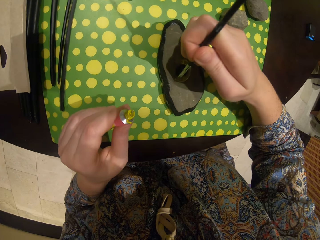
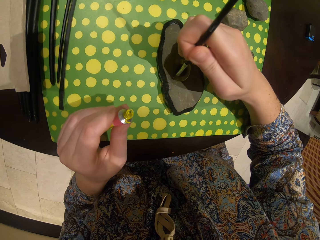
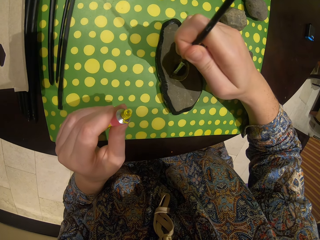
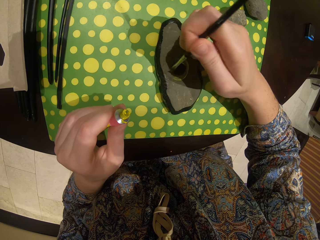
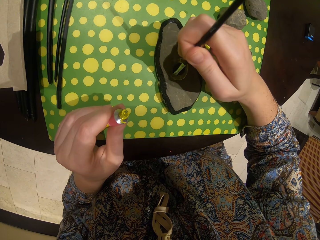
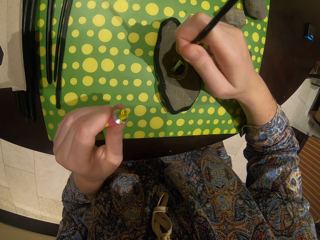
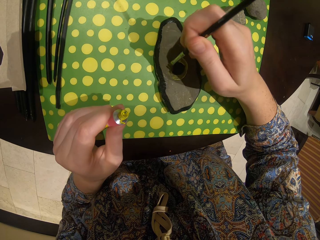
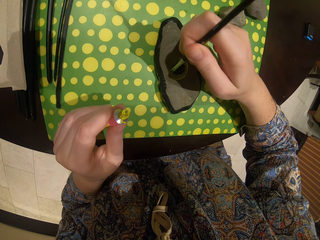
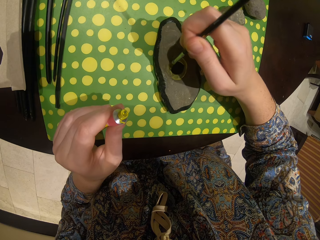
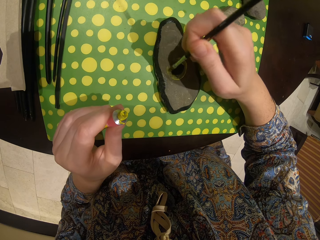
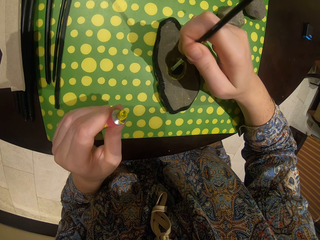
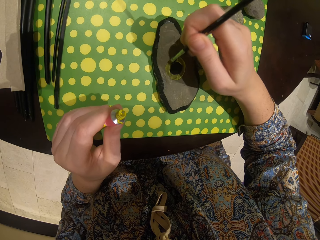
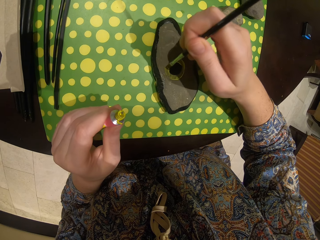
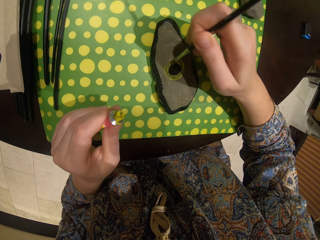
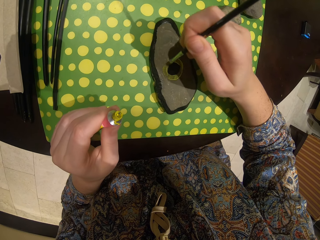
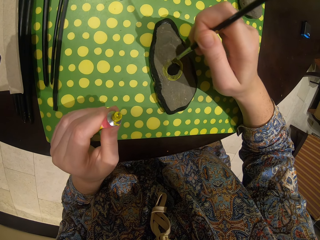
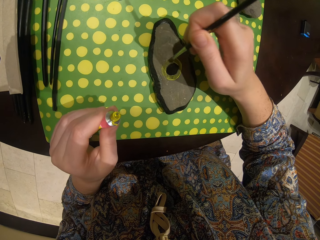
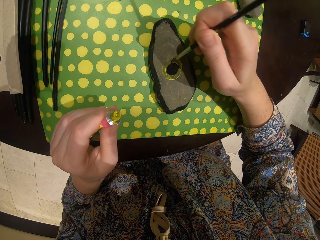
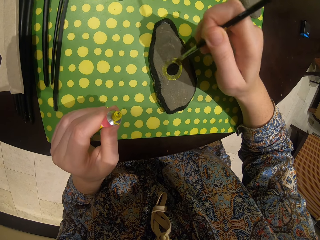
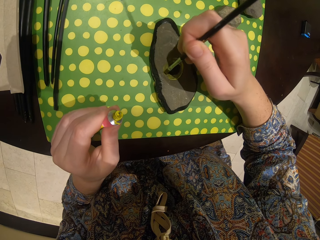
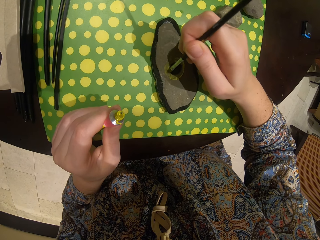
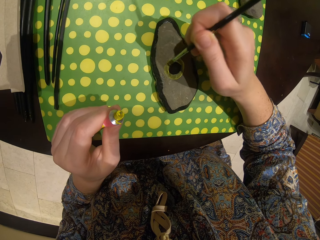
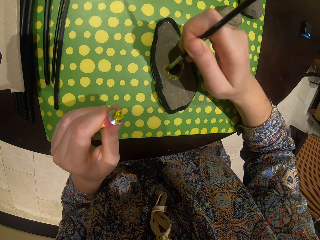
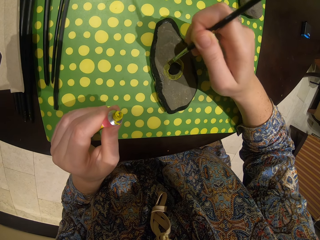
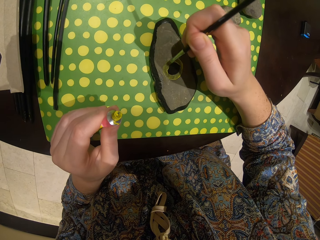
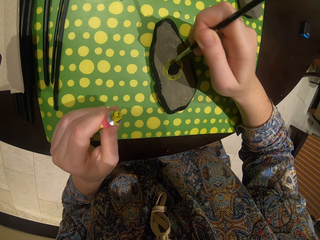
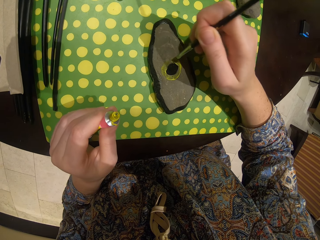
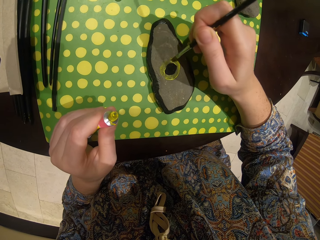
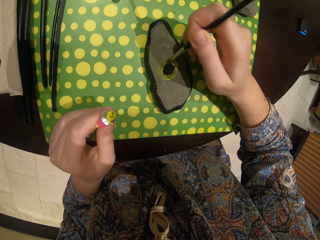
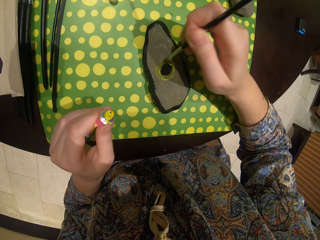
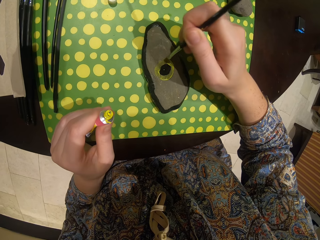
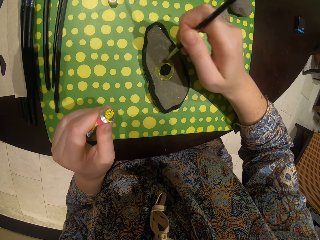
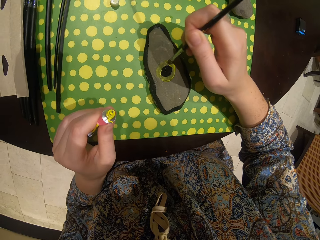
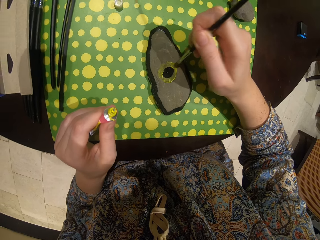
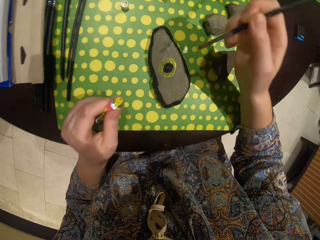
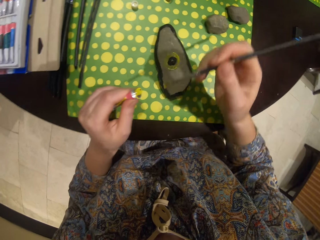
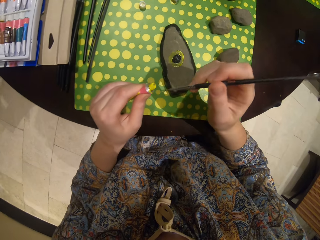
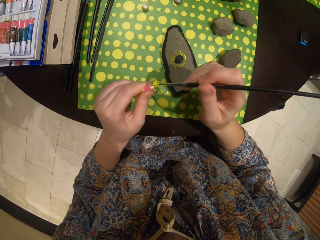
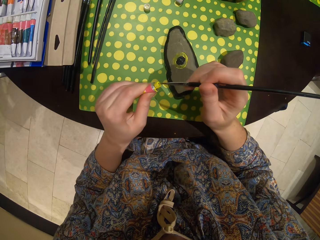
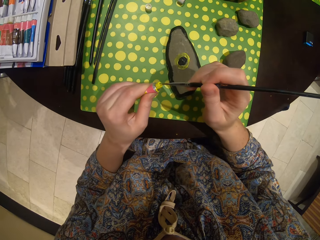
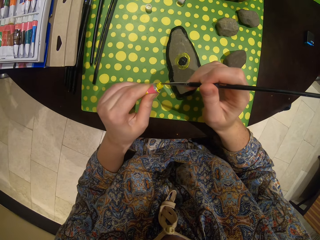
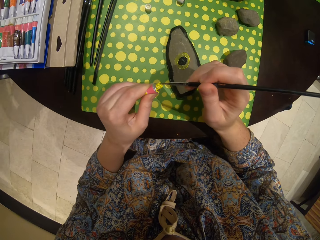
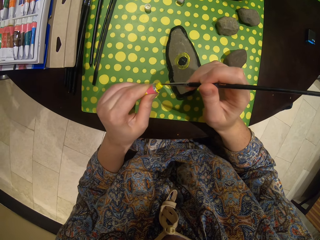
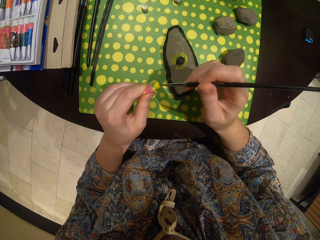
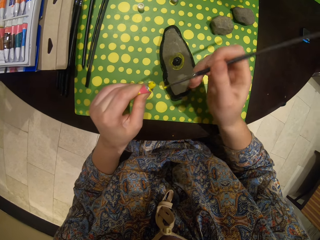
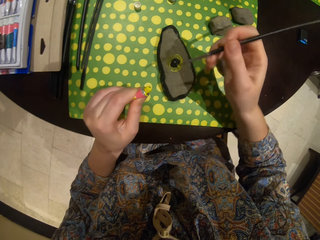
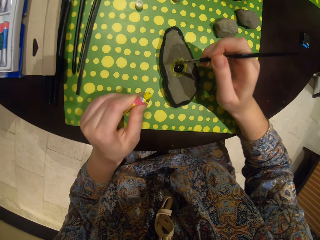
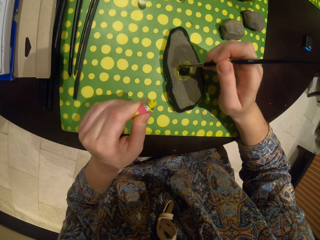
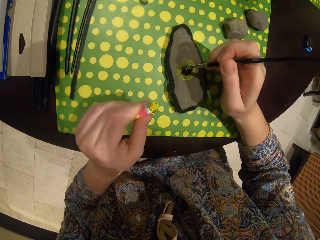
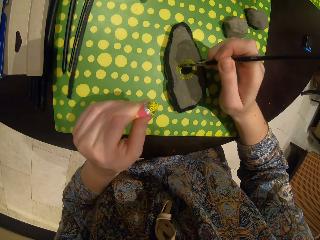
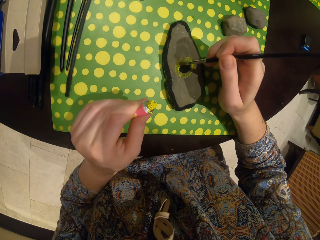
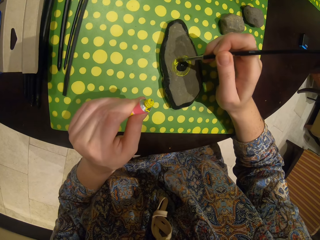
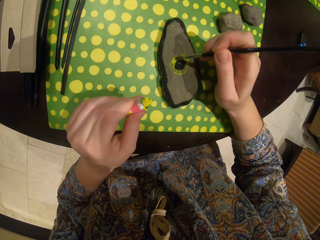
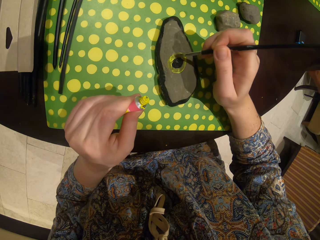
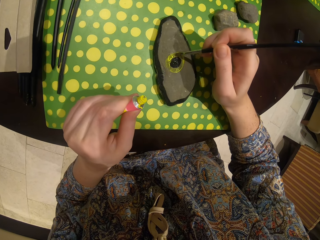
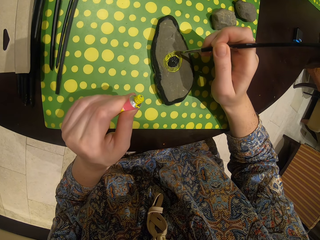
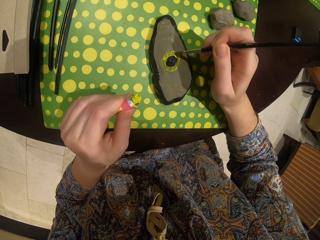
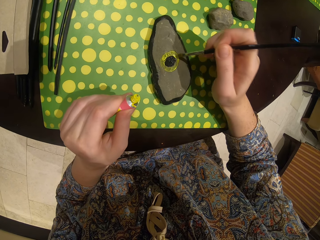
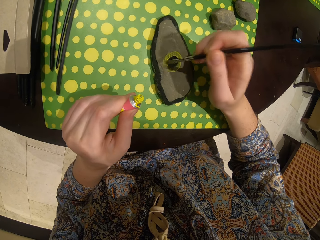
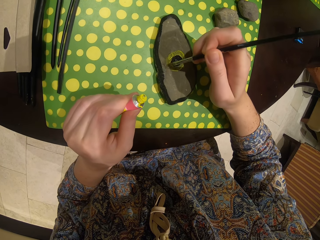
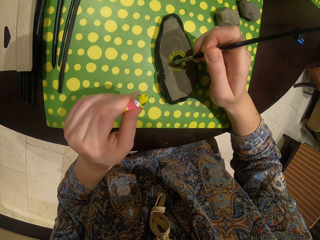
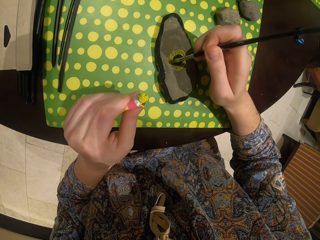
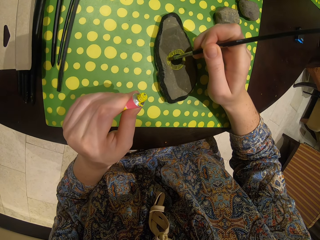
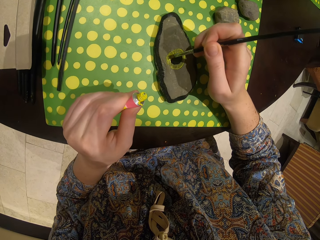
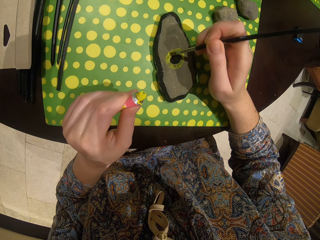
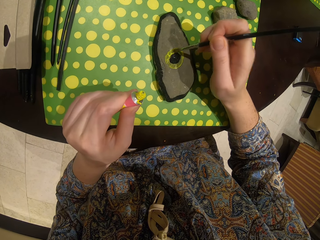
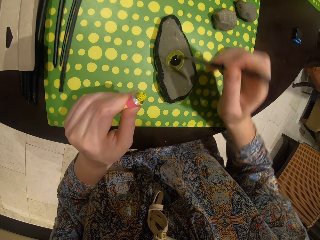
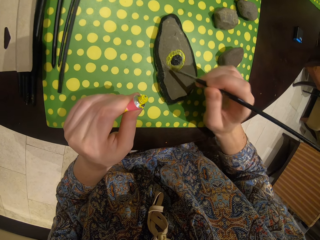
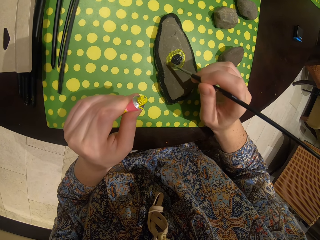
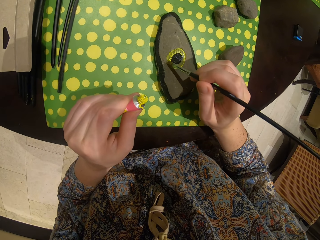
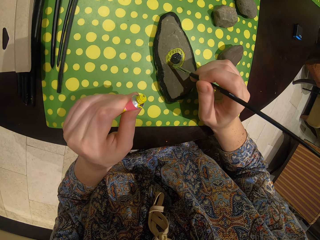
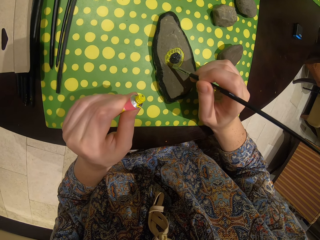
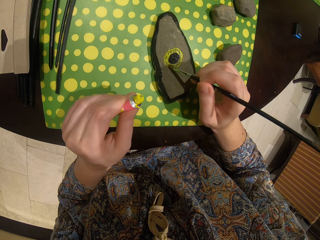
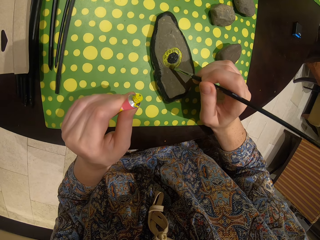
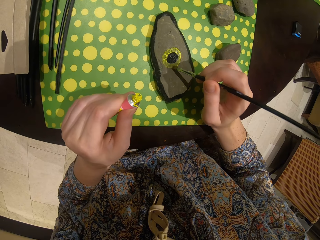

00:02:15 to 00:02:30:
The camera wearer dips the pen in the paint. They take the paint with a paint brush. They paint the stone.

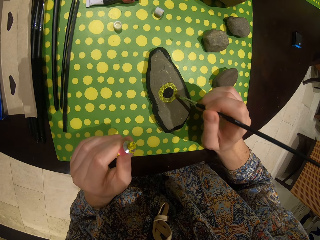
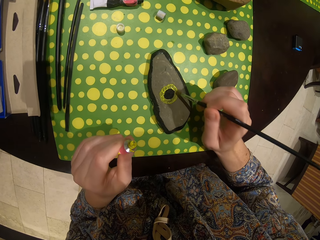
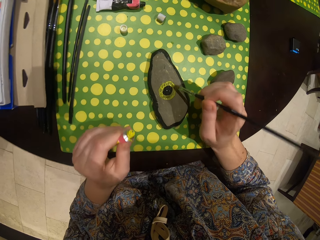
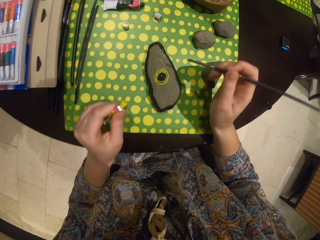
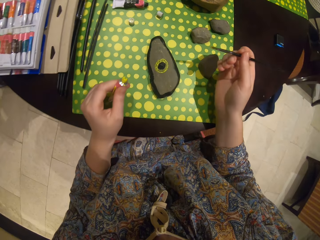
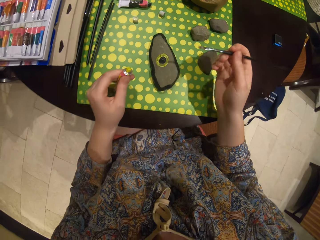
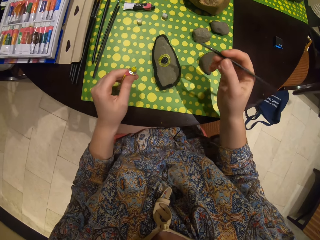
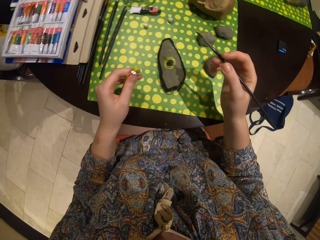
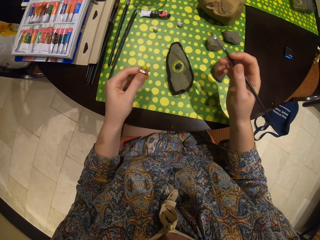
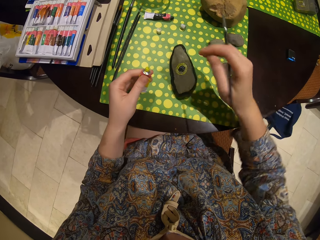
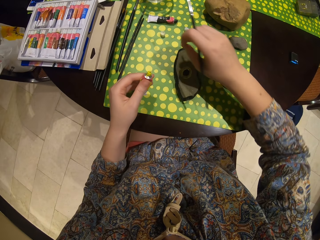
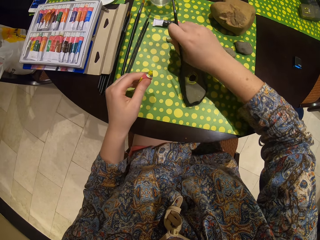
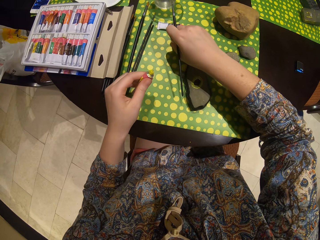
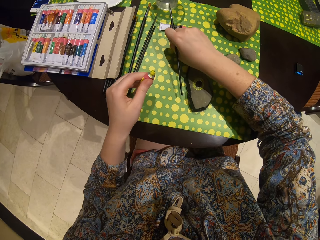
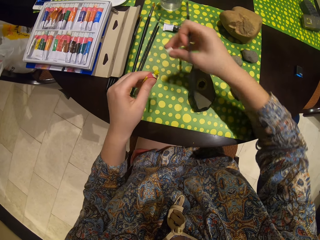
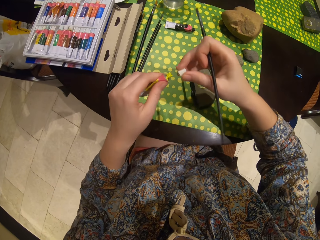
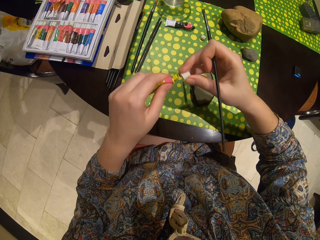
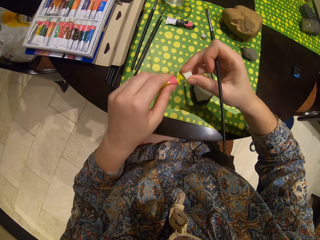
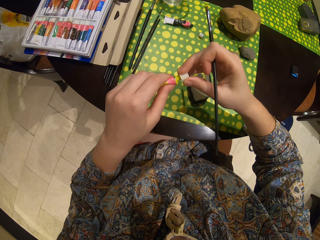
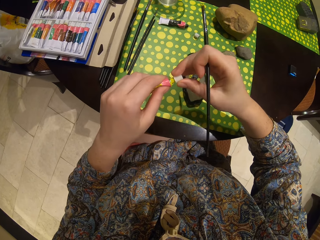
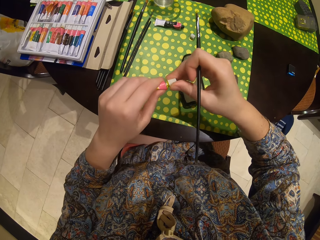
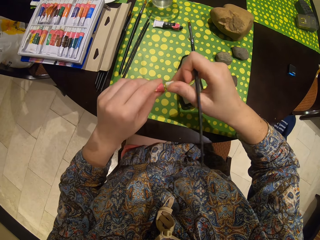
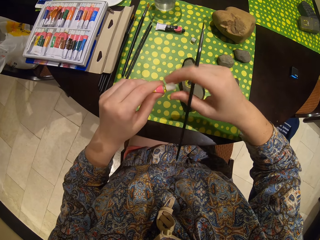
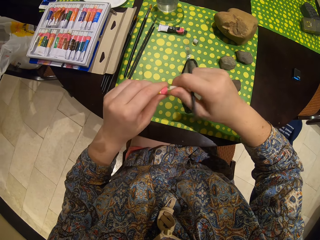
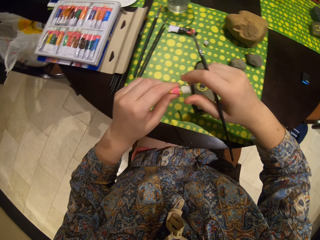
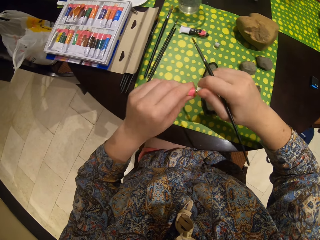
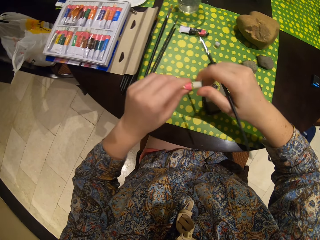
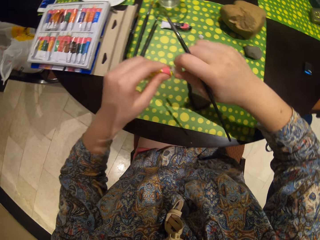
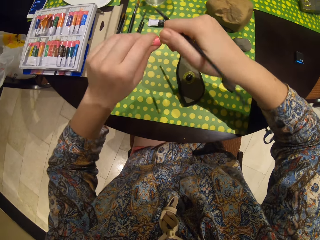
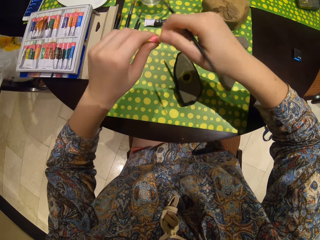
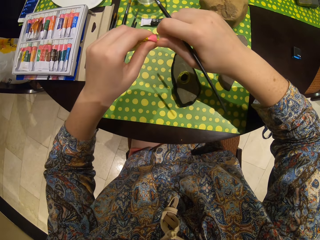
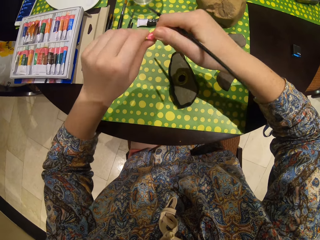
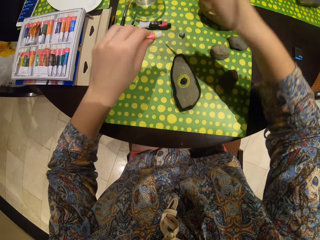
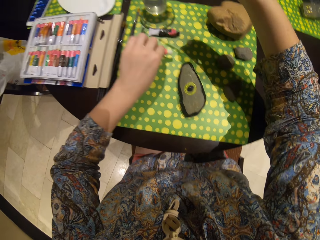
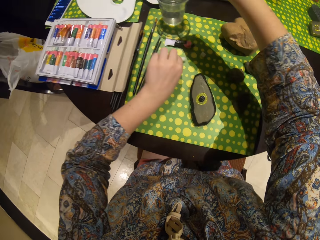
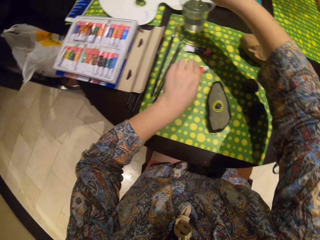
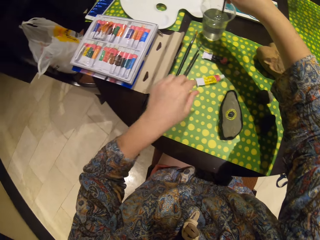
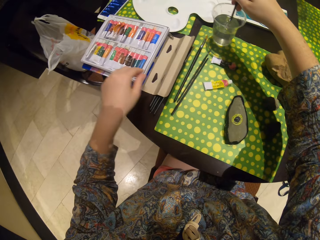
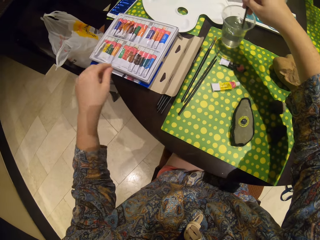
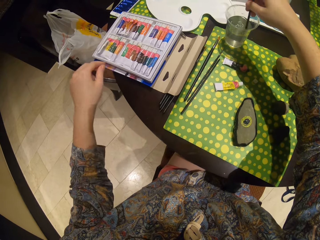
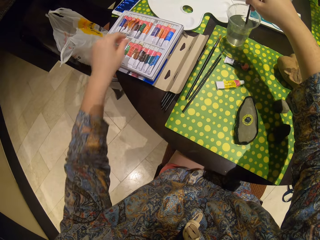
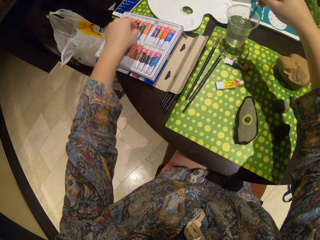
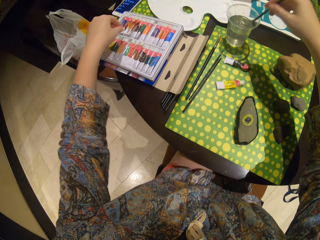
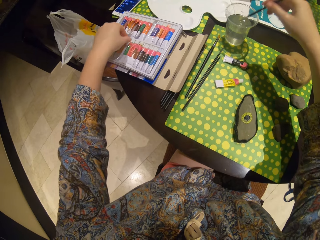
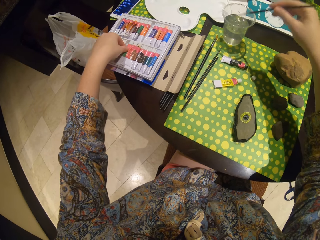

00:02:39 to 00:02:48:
The camera wearer picks up the lid from the table. They close the paint. They put the paint on the table. They dip the brush in the water.
